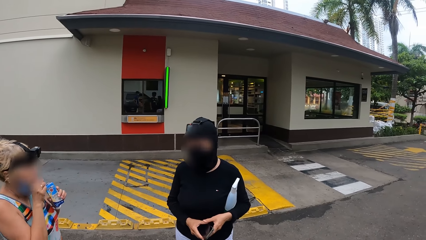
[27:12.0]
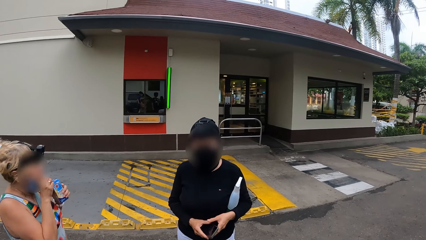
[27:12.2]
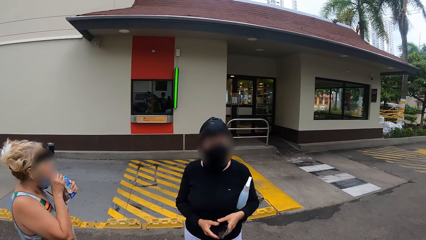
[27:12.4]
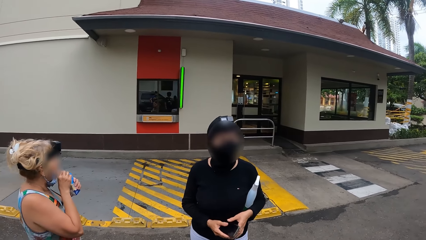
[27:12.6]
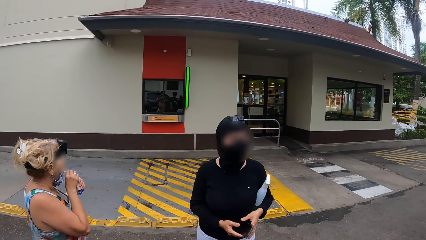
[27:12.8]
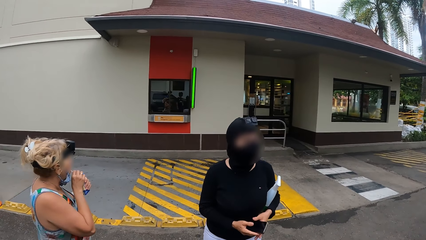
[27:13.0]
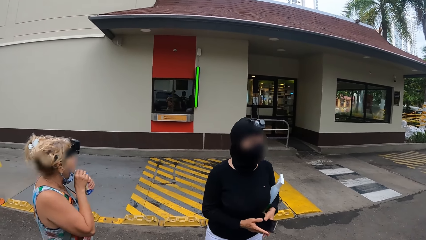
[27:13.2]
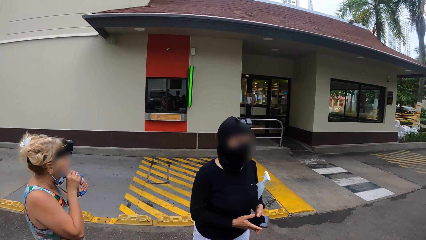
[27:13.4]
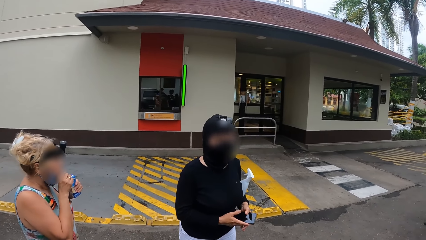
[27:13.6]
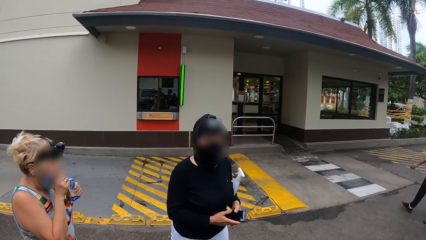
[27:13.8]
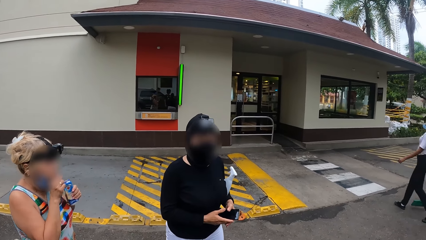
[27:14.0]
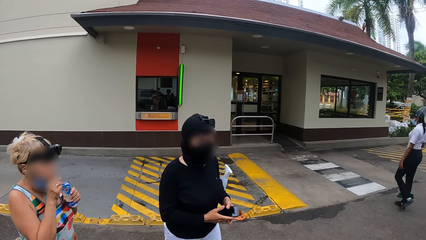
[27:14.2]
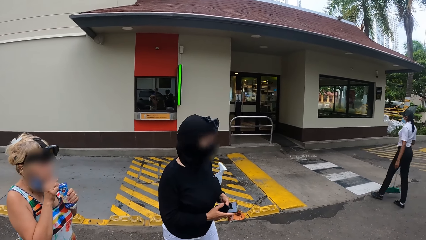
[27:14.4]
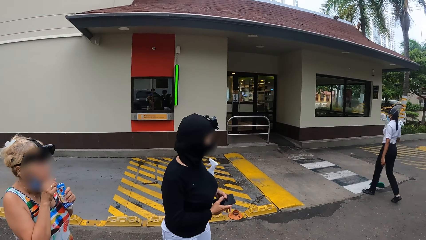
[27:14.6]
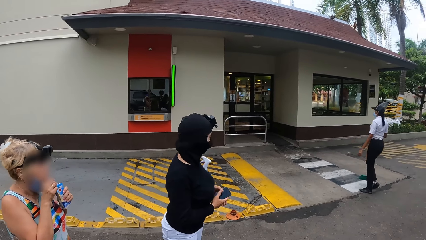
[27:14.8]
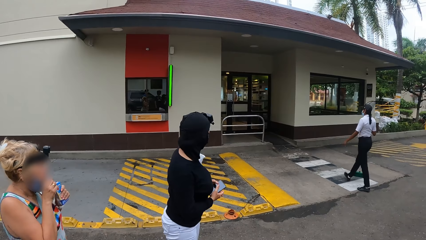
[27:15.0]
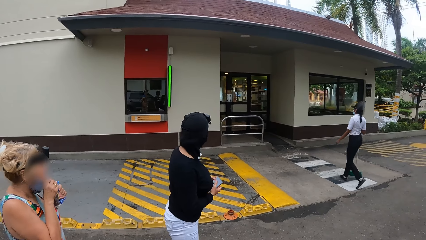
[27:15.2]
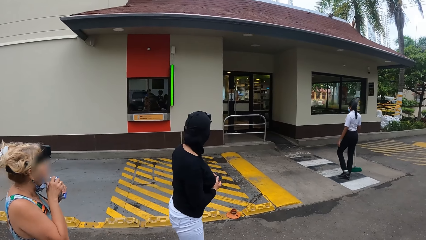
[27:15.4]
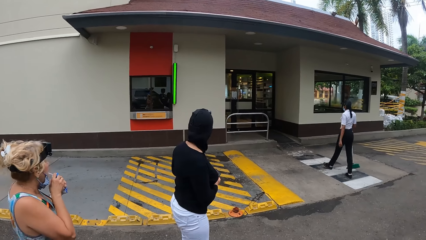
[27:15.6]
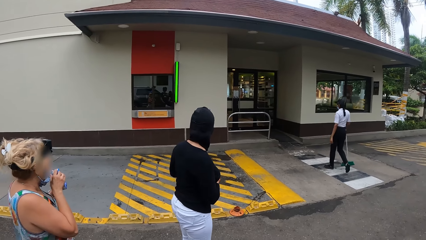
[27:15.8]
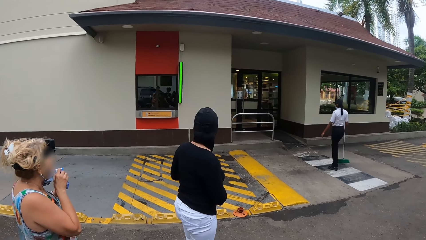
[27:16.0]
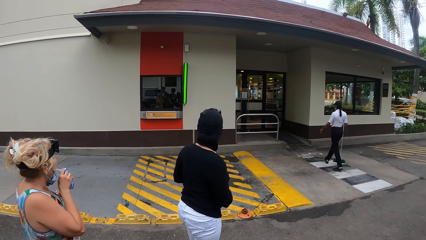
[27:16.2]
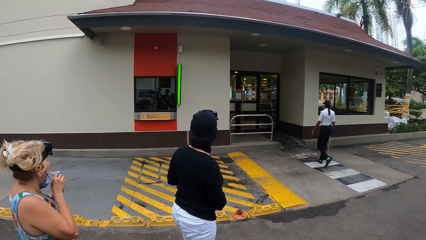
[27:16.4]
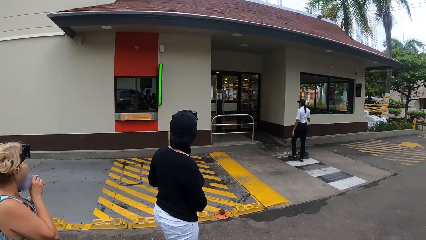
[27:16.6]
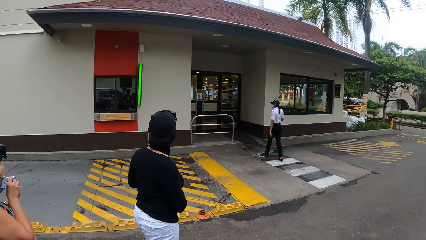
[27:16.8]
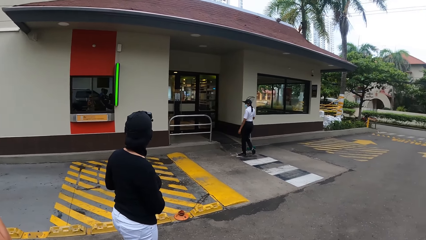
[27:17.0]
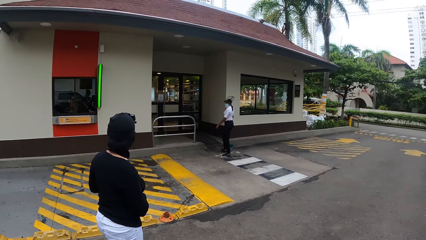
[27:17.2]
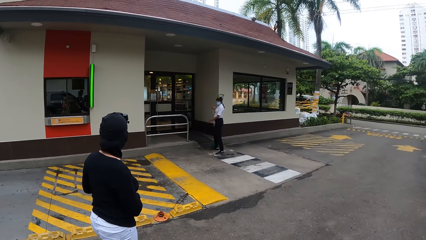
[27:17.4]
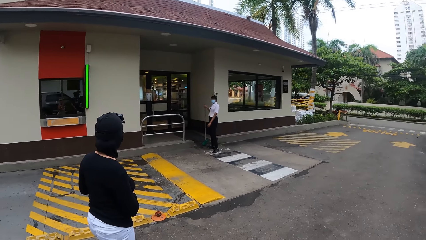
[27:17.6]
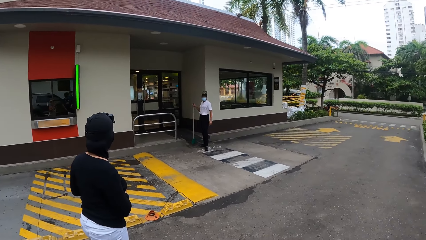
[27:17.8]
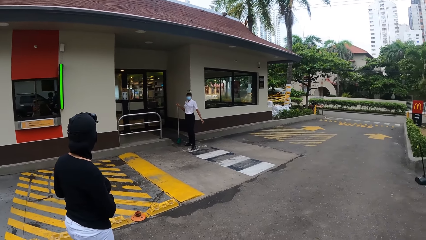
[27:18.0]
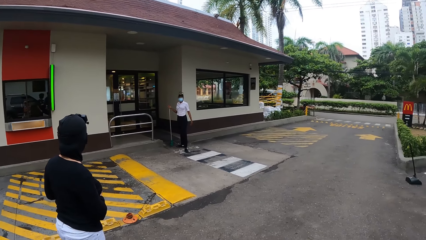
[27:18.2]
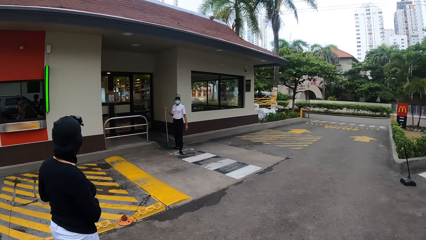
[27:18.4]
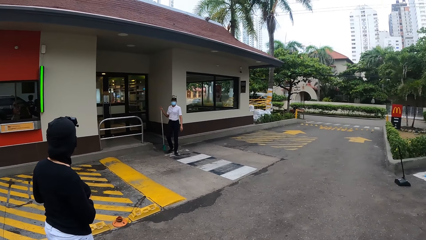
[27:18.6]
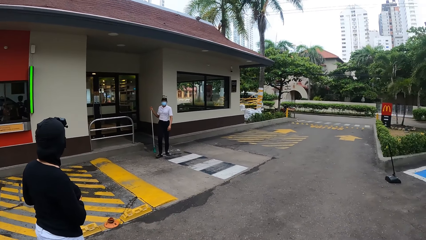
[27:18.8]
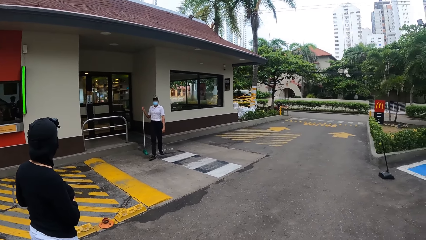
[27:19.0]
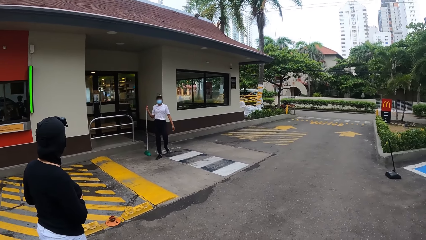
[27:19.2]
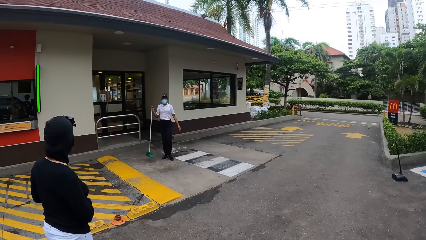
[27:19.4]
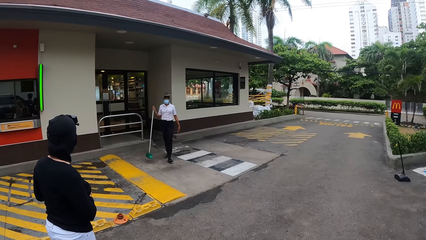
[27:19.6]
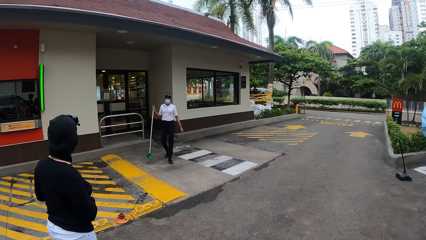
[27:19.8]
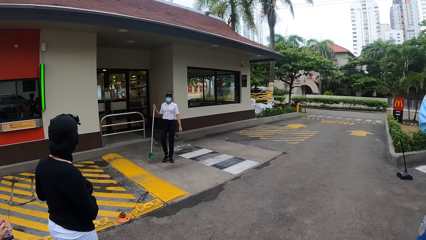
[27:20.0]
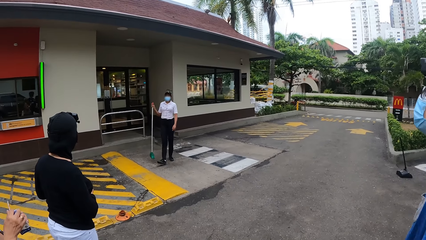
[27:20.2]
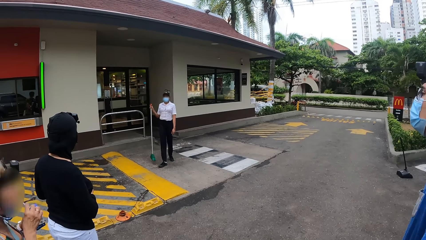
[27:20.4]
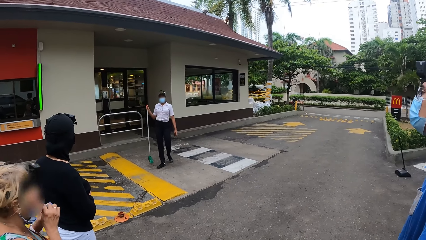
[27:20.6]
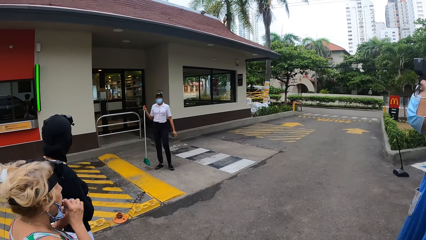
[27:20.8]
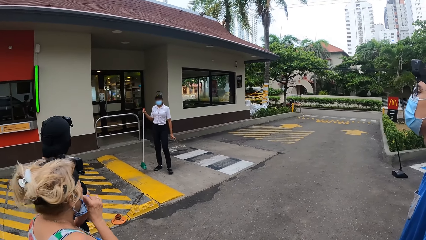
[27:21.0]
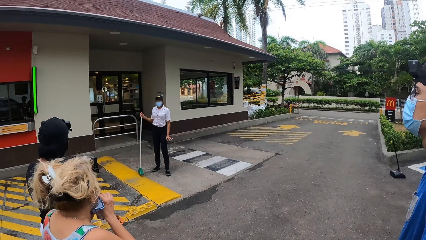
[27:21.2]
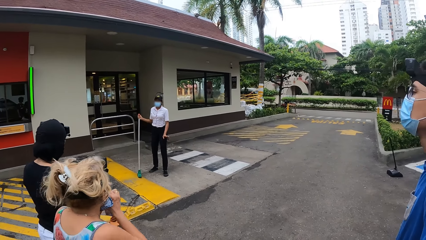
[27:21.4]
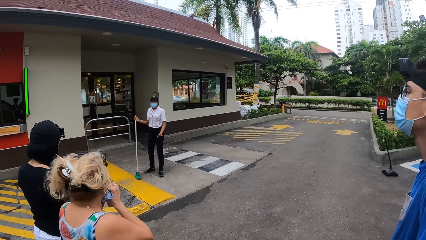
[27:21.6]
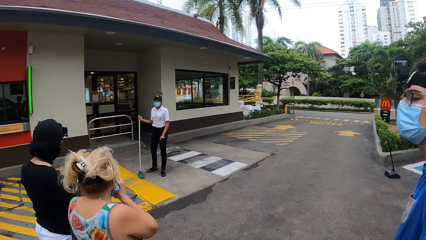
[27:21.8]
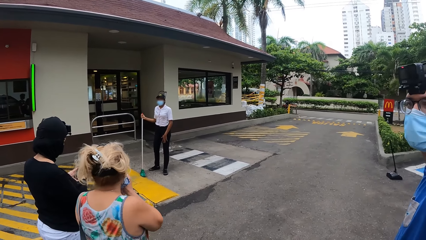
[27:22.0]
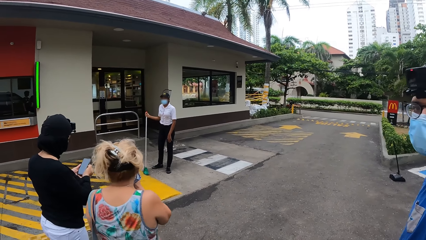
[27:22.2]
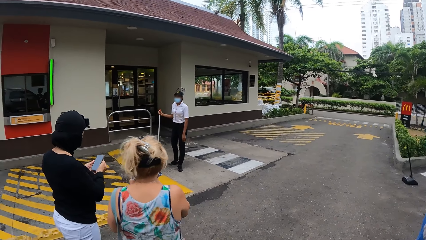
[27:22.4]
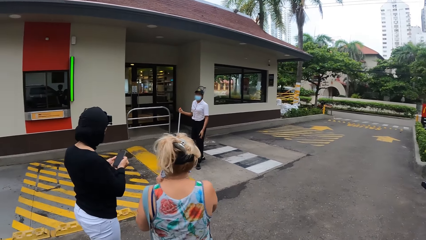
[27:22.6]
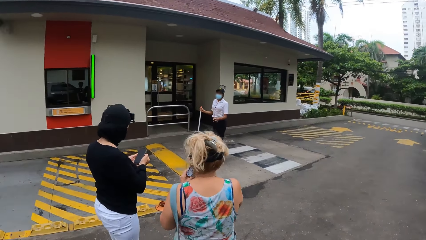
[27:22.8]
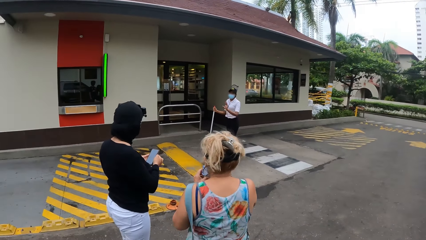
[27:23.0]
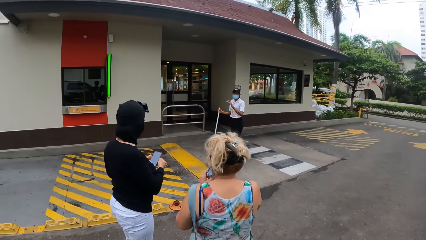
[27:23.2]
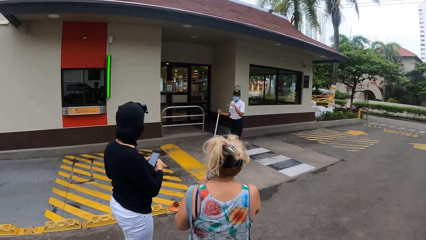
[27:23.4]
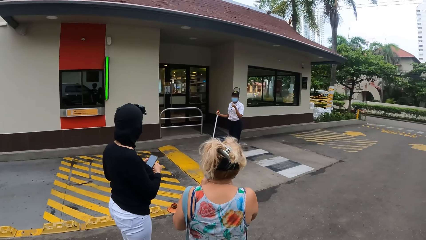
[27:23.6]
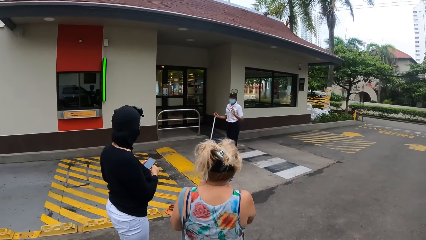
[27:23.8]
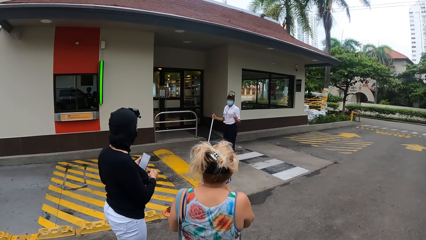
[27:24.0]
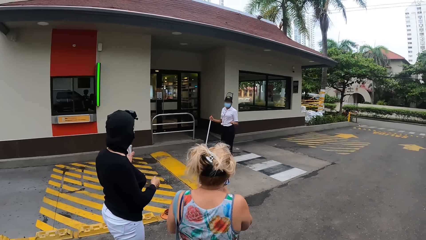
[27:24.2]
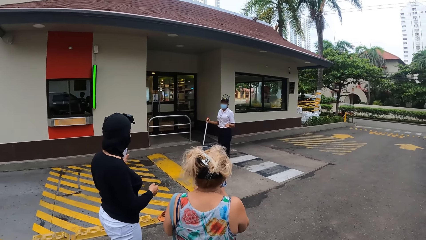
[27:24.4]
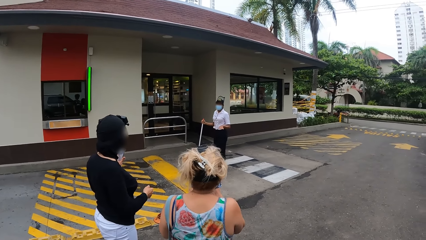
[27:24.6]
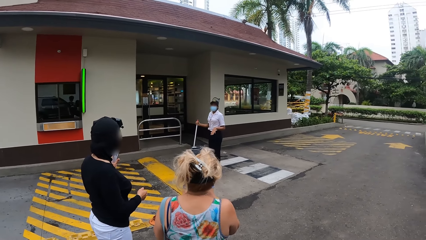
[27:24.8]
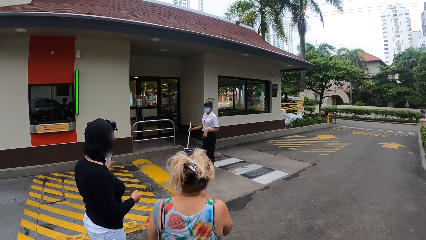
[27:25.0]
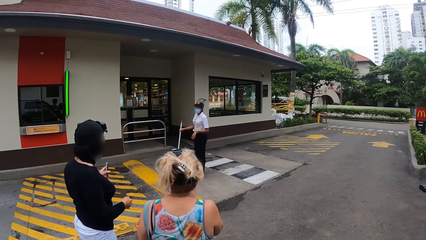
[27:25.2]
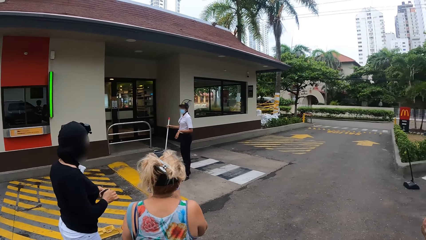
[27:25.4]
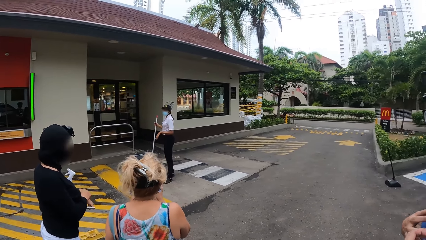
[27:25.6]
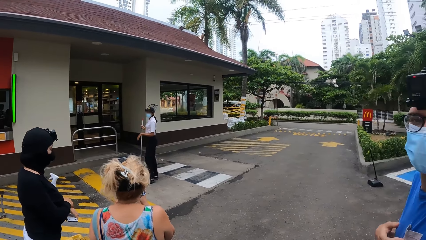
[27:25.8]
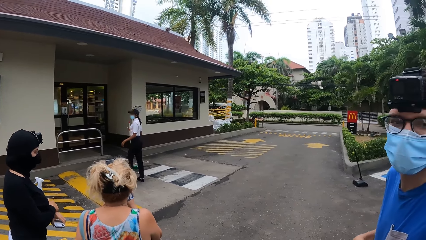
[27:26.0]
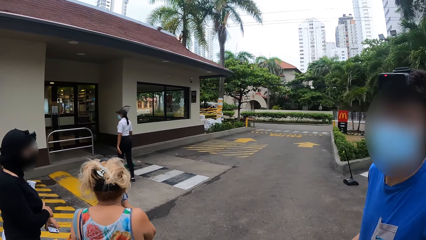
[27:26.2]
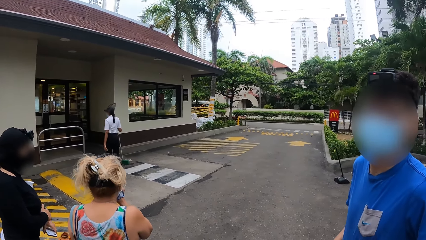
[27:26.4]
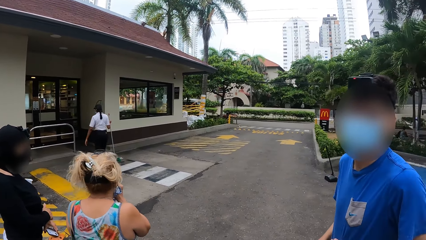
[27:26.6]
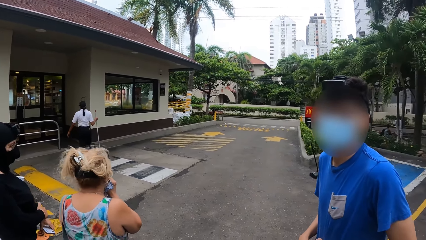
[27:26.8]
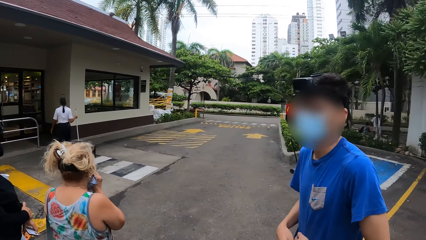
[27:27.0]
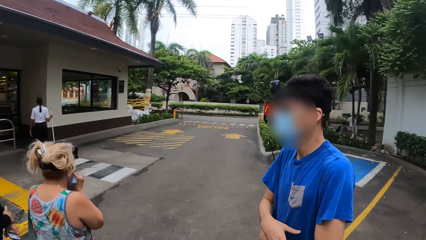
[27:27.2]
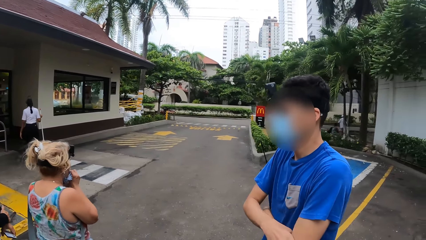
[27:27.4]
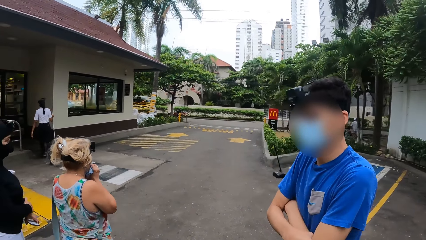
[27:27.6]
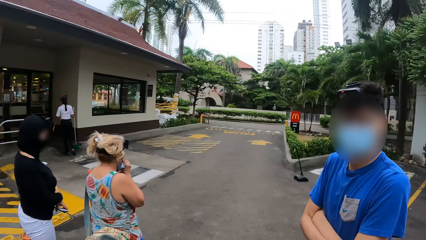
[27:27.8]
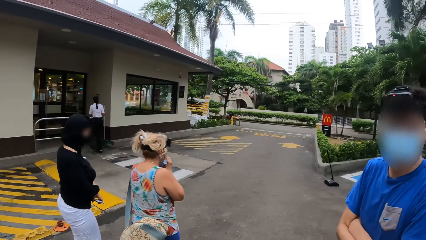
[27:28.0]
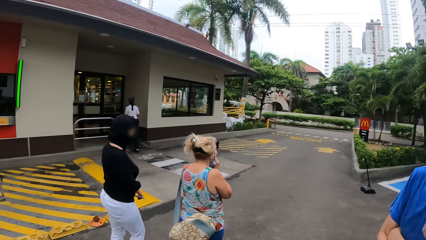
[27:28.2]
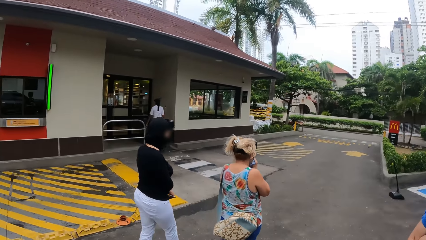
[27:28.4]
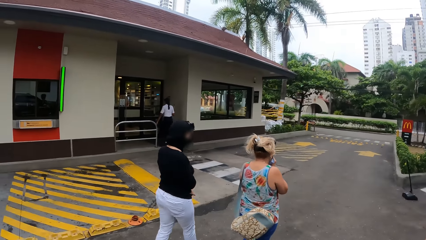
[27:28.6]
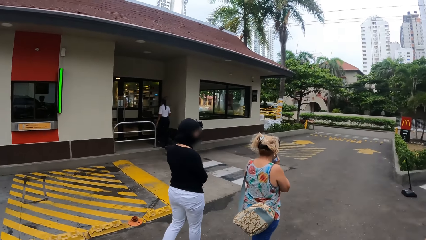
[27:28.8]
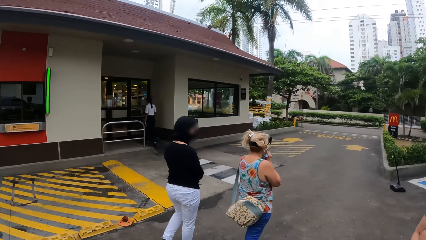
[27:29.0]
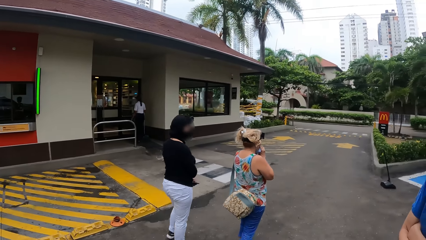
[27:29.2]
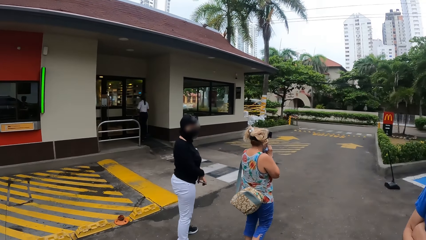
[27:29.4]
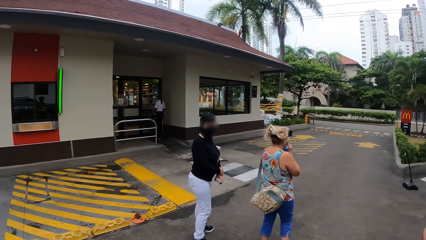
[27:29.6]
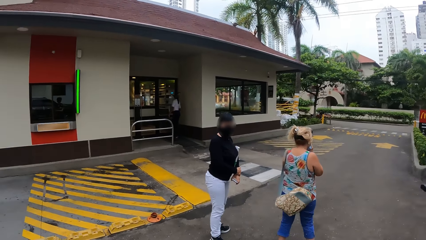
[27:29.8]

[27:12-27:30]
A woman drinks a soft drink. Another woman interacts with a third woman. The third woman walks and signs. The second woman operates the phone, signs and puts hands together. The third woman walks. A man interacts with the camera wearer. The second woman walks. The man folds hands.
